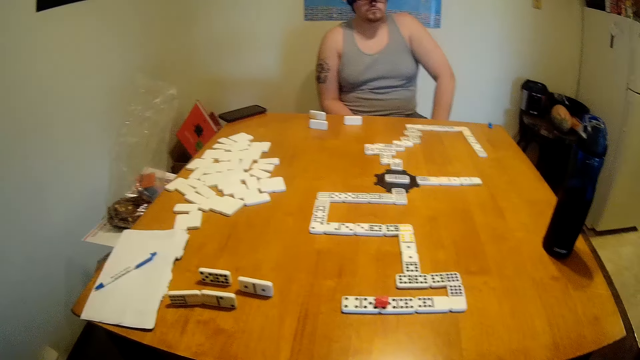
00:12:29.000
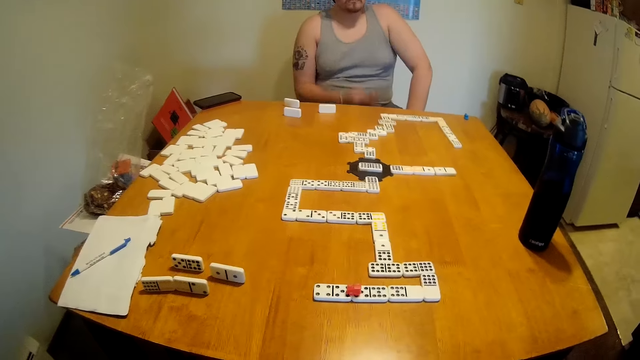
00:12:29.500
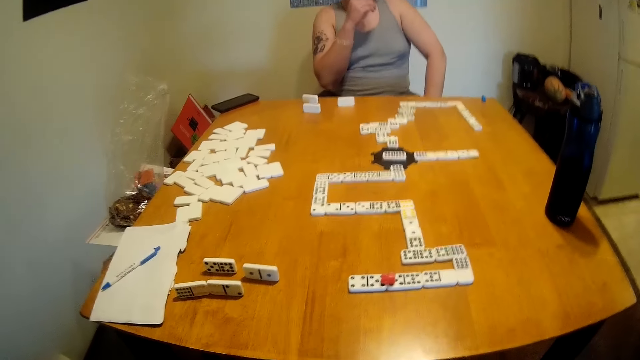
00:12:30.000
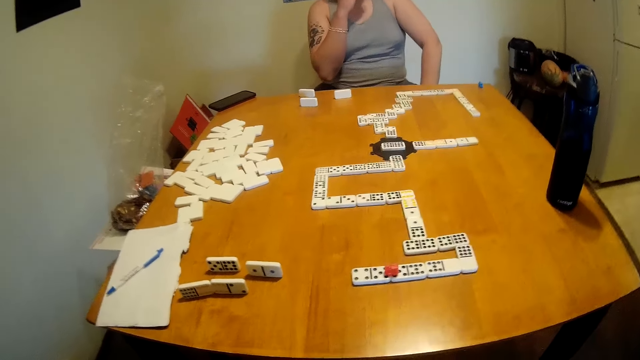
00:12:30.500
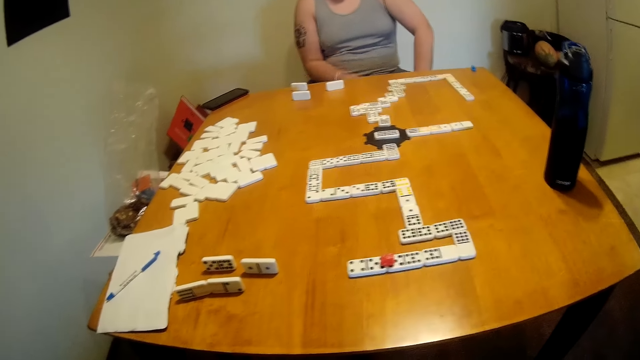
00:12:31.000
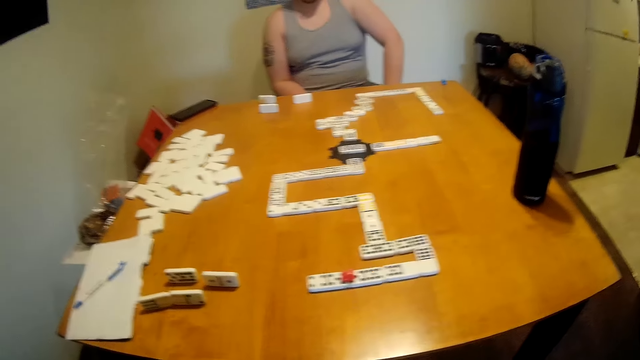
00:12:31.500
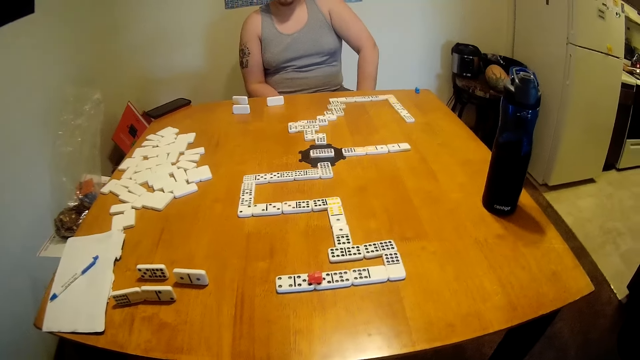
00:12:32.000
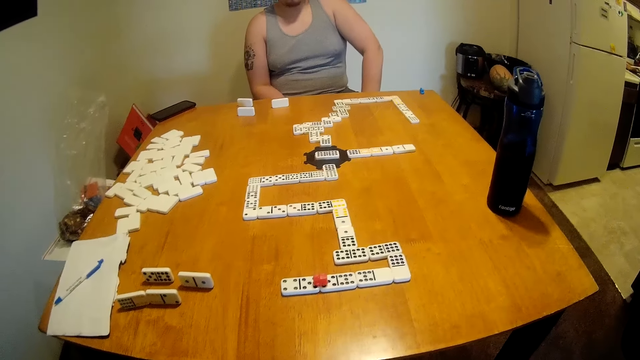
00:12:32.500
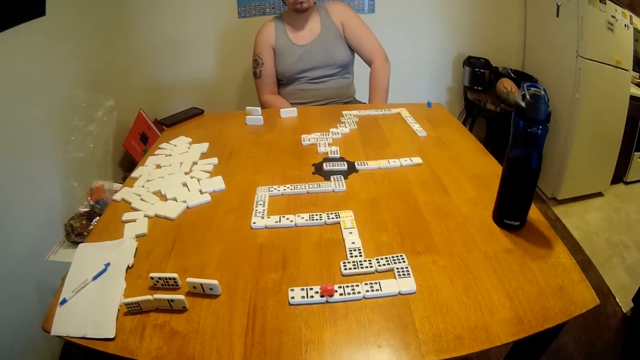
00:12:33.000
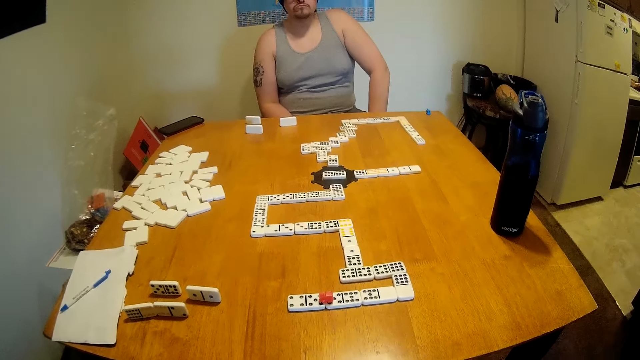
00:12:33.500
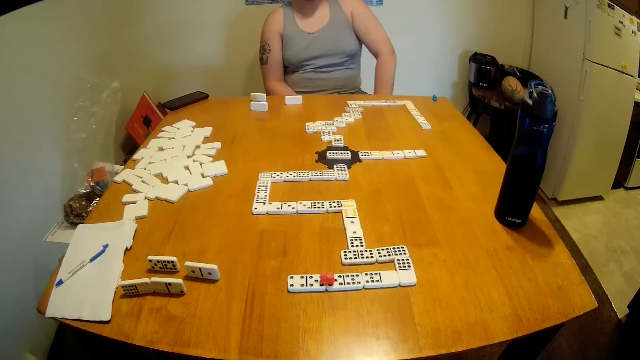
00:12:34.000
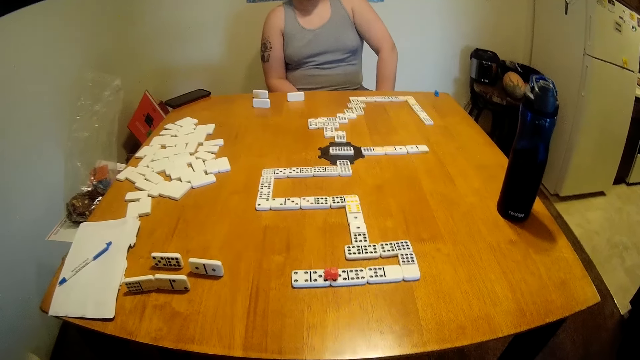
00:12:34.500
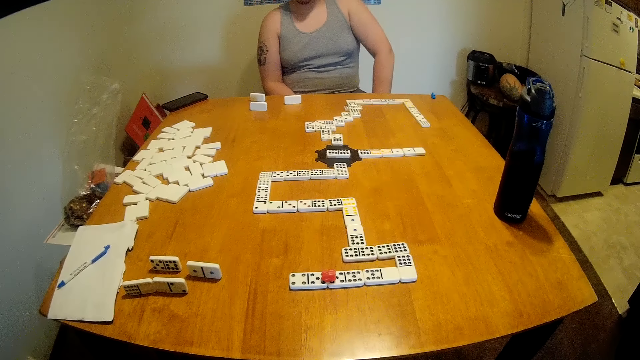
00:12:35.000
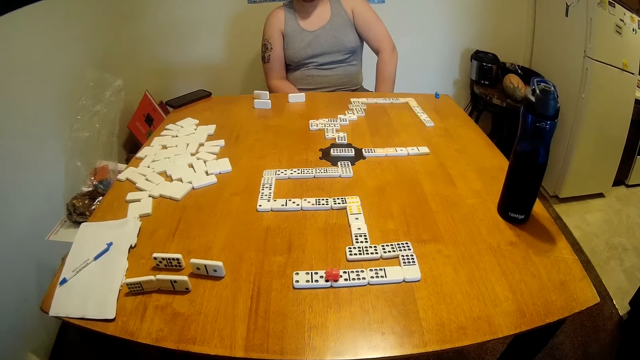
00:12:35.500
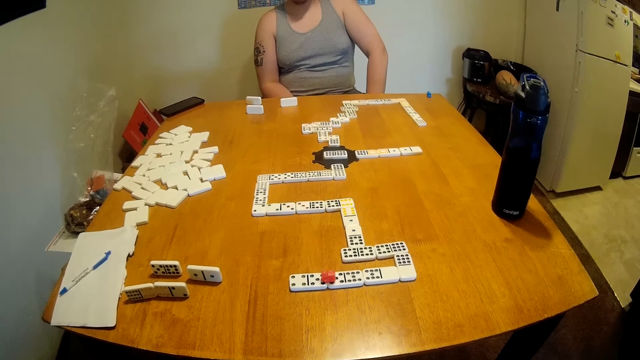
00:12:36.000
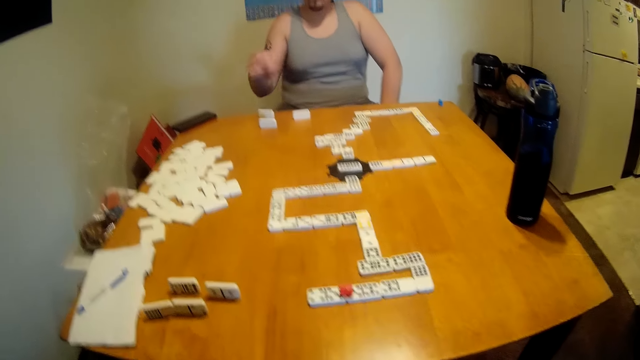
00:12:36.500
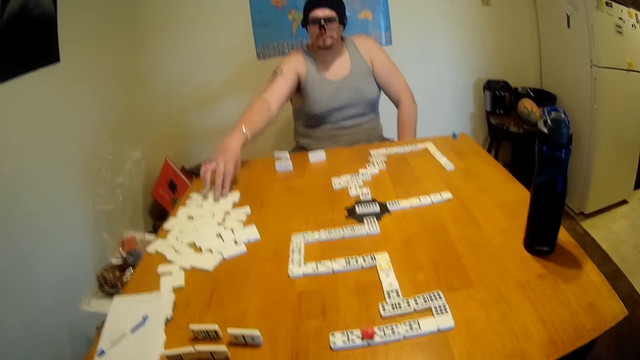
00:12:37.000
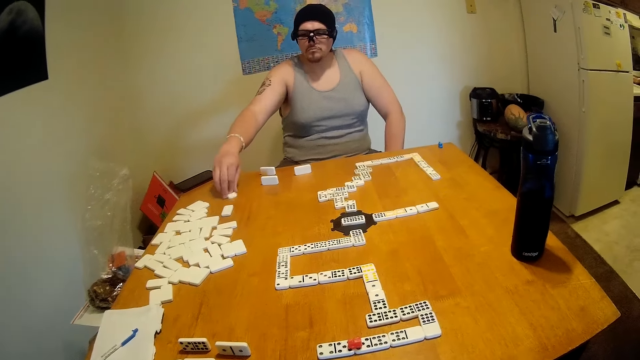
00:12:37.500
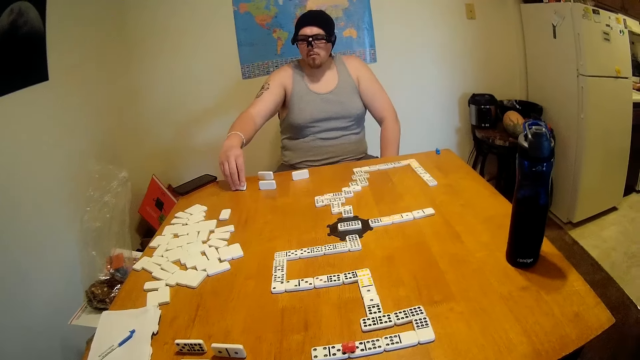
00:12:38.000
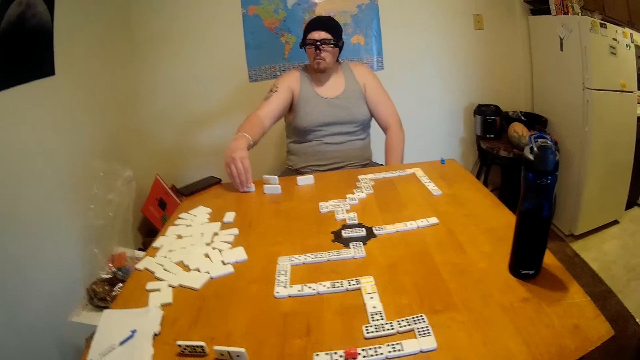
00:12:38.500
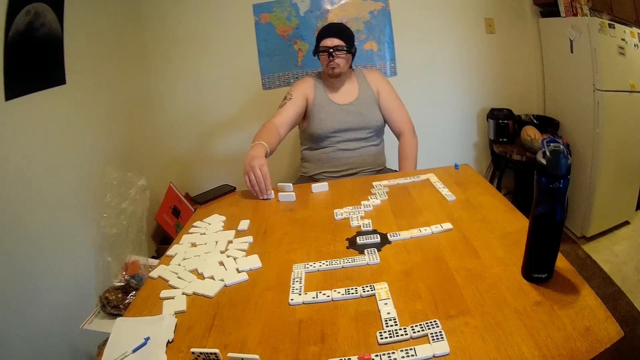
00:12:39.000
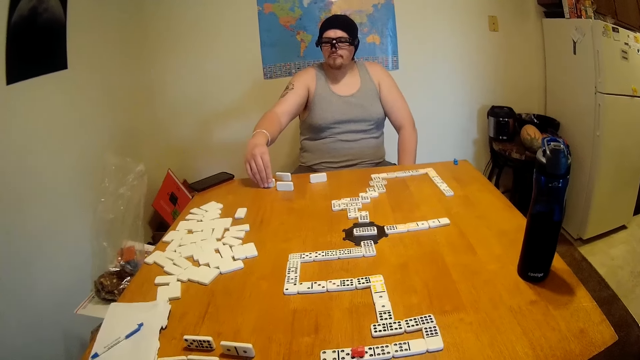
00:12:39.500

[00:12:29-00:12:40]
A man eats a snack and looks around the table. The camera wearer looks around the table. The man moves a tile or rectangular dice on the table and checks the rectangular dice.

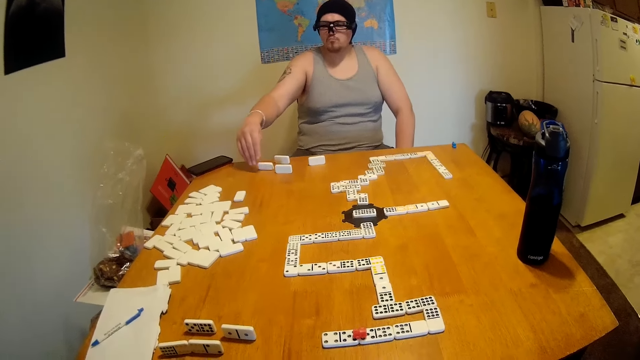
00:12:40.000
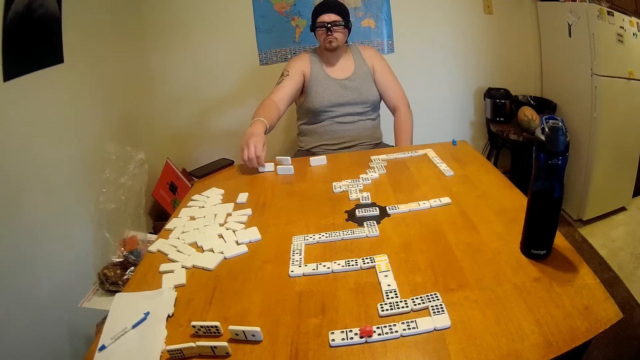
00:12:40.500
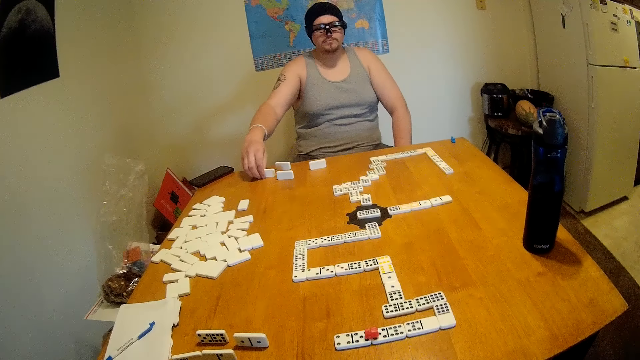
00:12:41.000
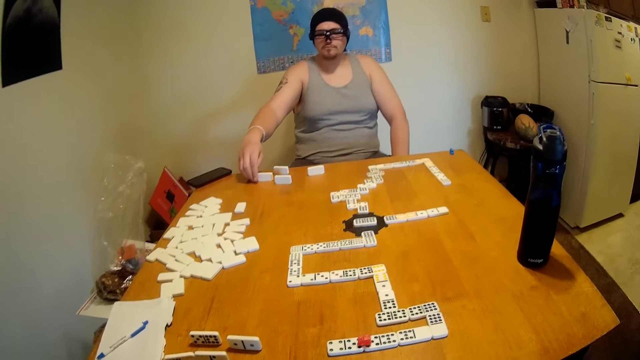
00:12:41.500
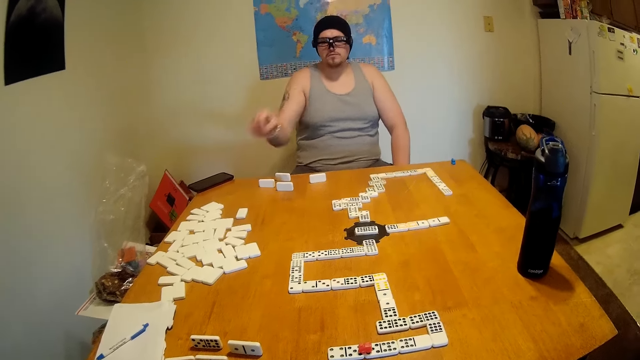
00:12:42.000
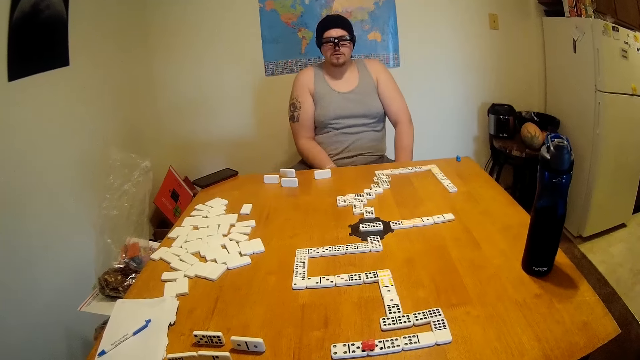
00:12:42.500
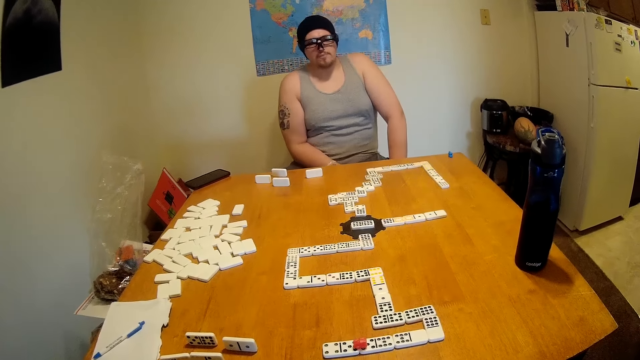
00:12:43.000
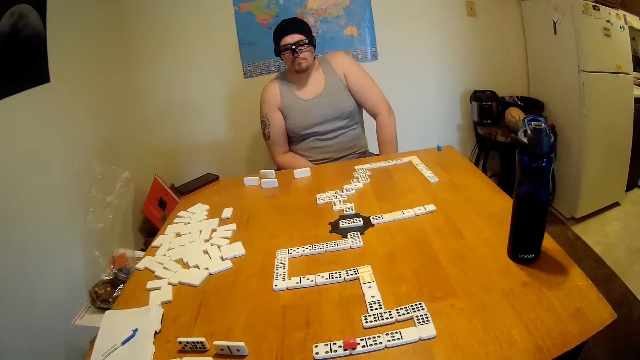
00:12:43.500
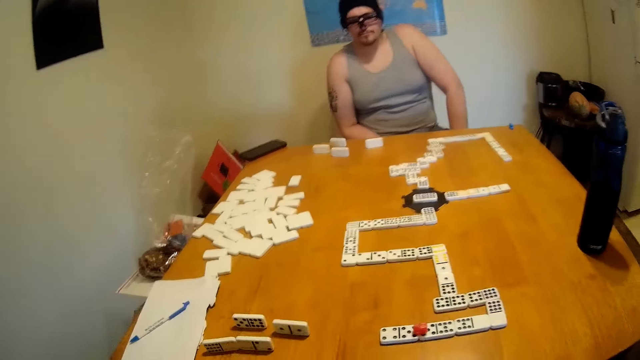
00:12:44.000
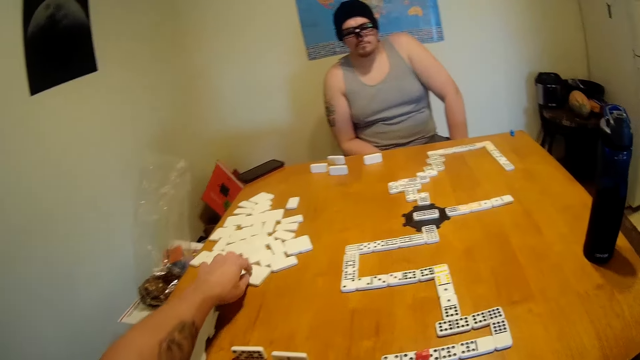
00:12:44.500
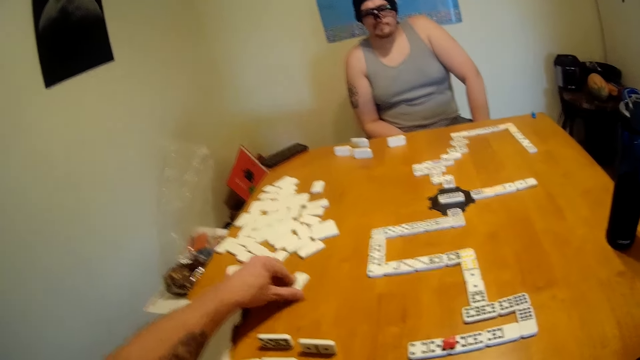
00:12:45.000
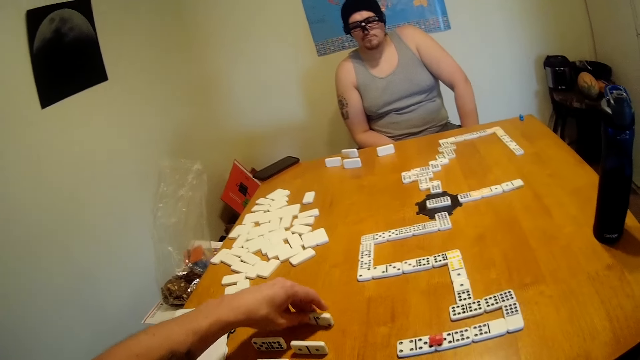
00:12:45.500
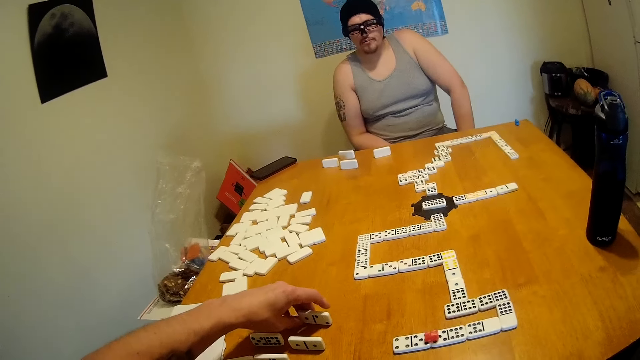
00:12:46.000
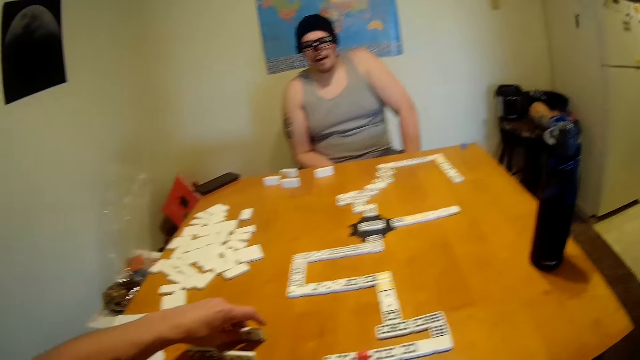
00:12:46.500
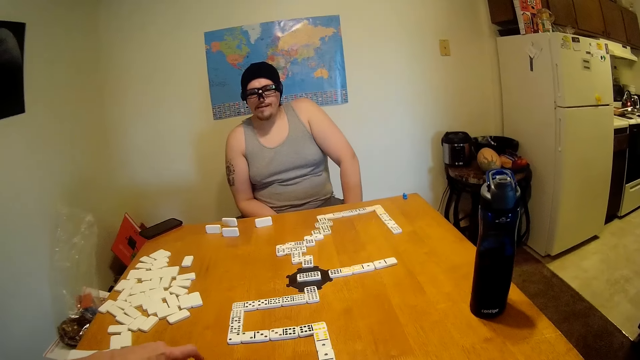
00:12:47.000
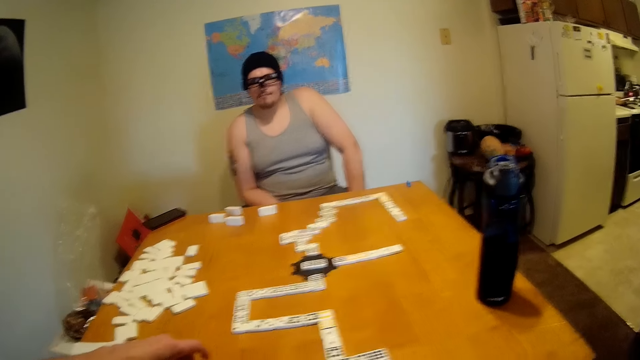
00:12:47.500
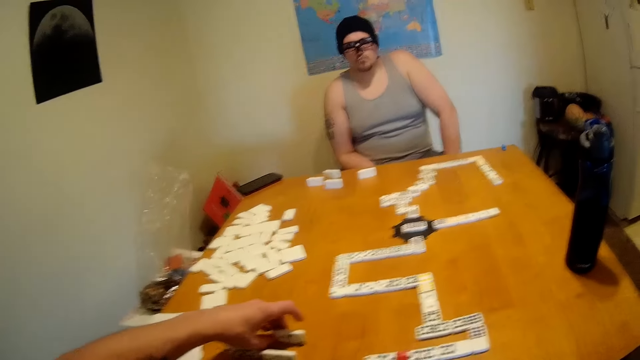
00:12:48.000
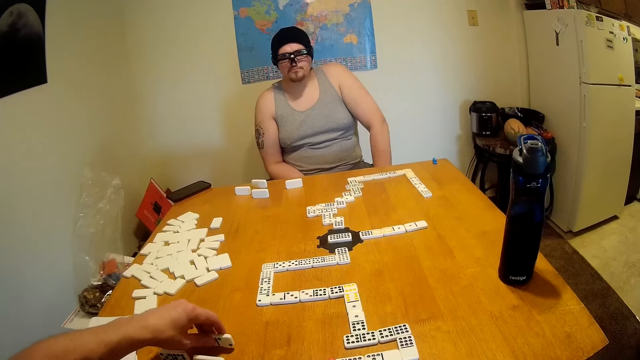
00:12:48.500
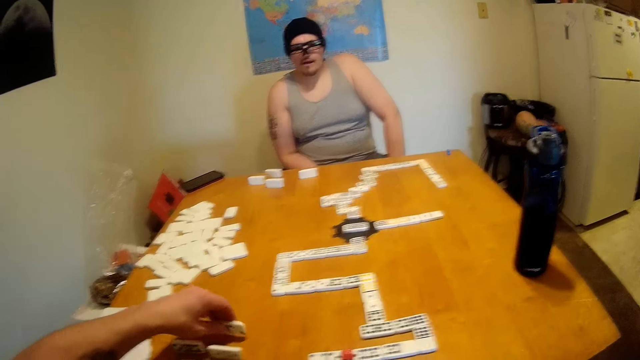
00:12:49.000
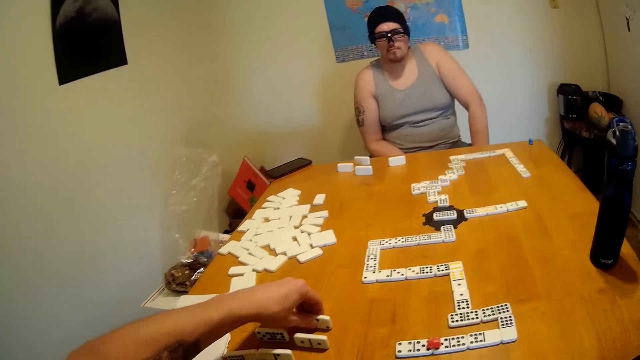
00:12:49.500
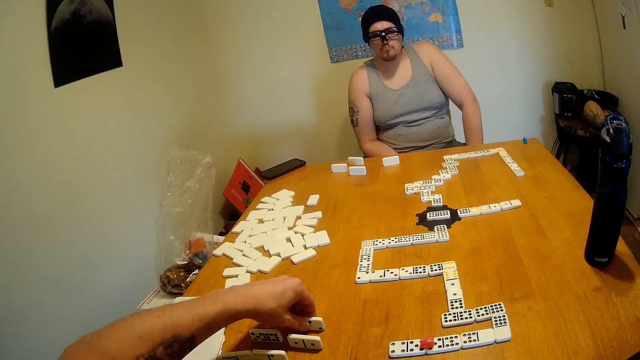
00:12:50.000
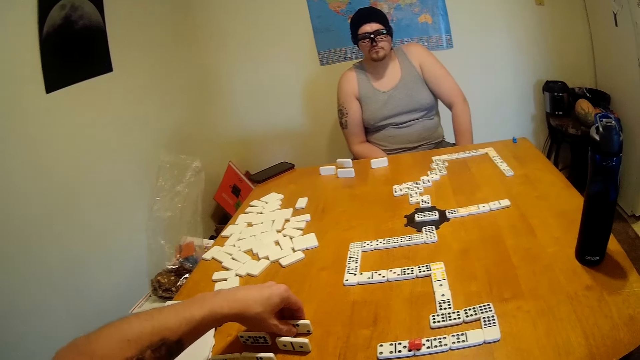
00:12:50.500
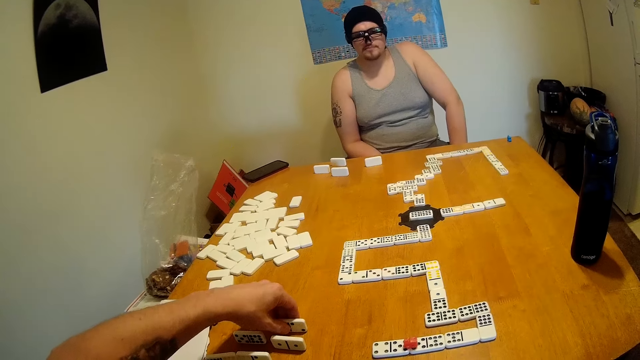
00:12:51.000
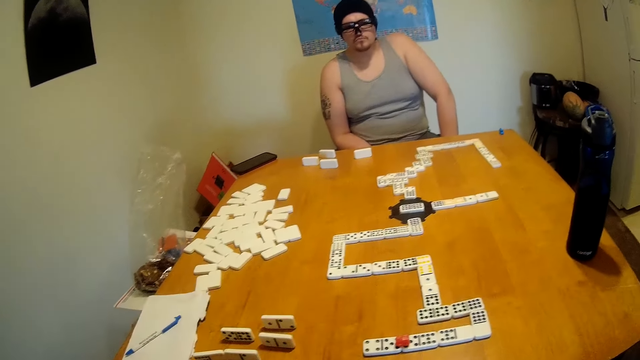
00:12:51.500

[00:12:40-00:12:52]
A man drops a rectangular dice and holds the rectangular dice. The camera wearer looks around the table. The man looks around the table. The camera wearer picks a rectangular dice, moves a tile on the table, and checks the rectangular dice. The man looks around the table. The camera wearer hits the tile on the table.
